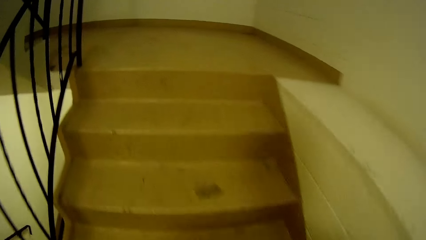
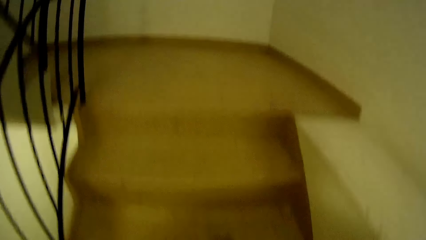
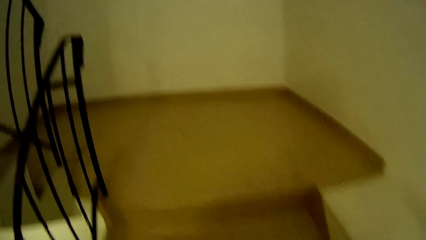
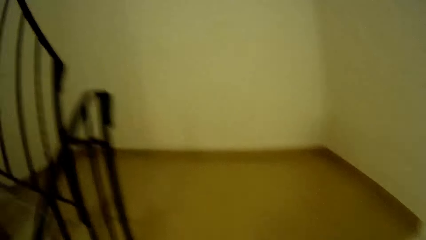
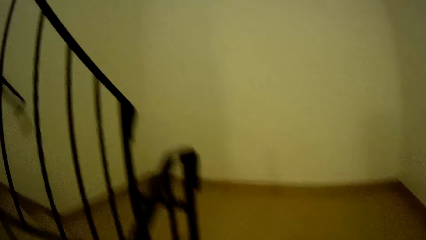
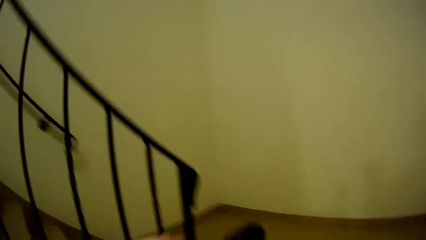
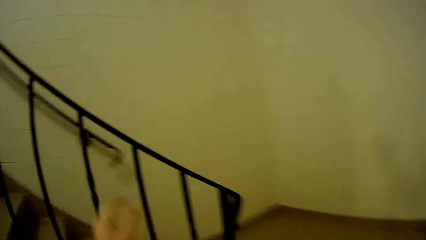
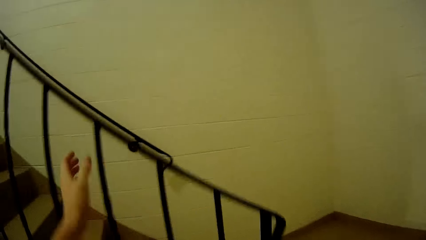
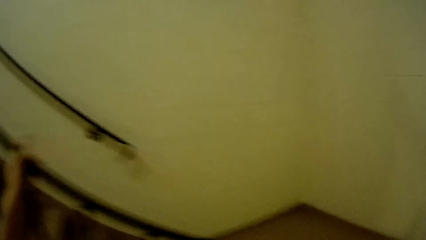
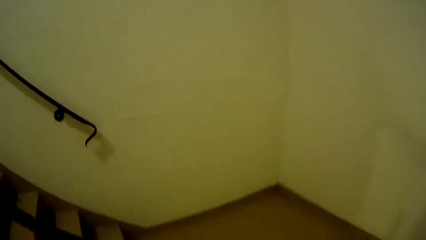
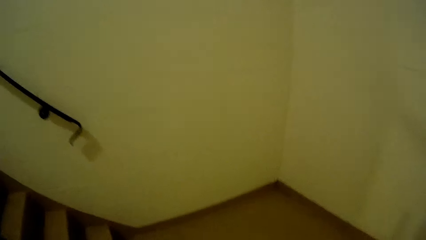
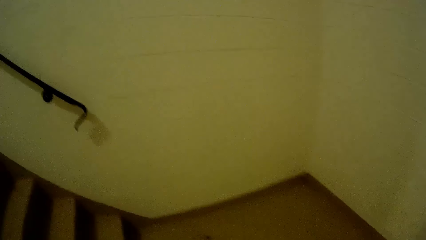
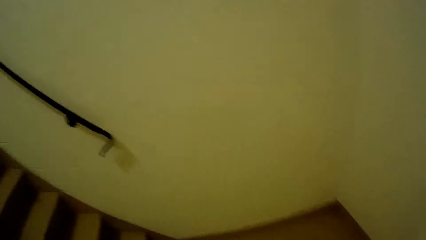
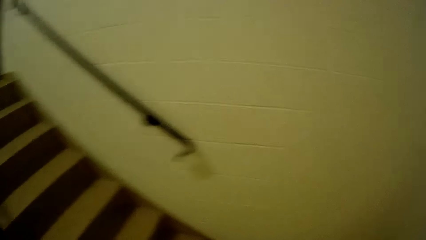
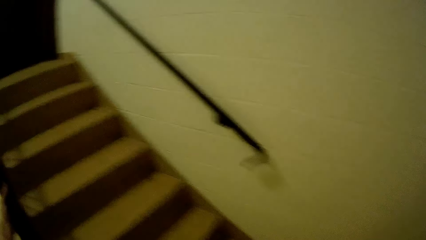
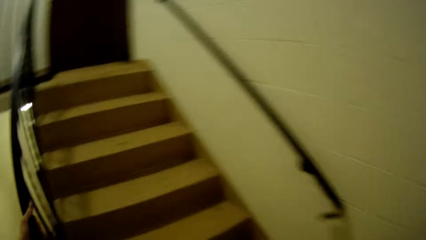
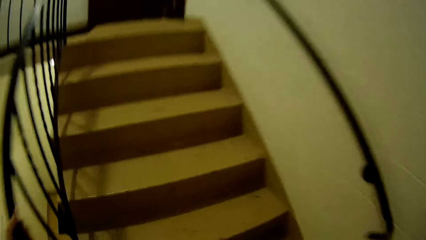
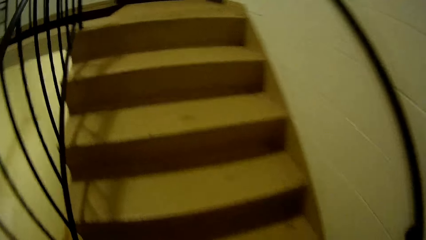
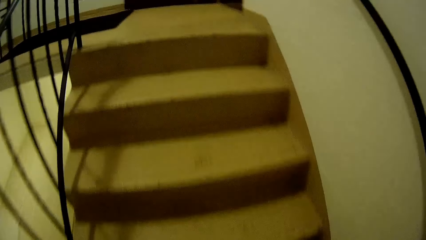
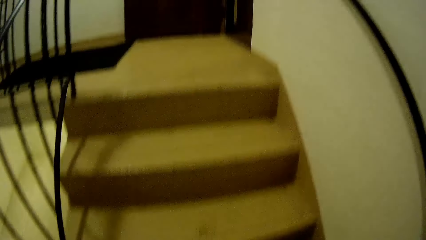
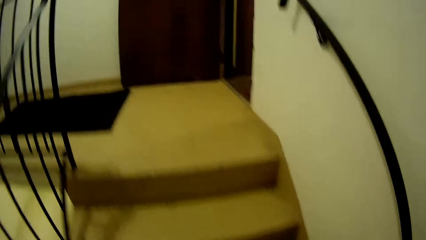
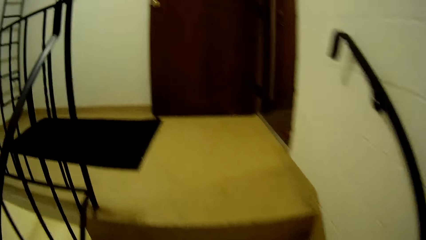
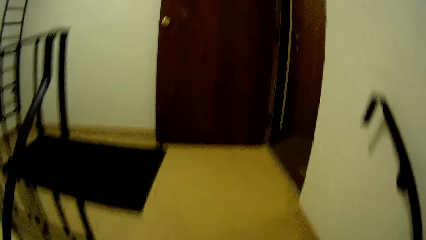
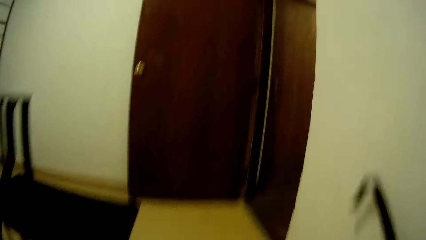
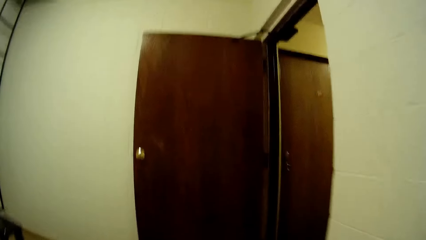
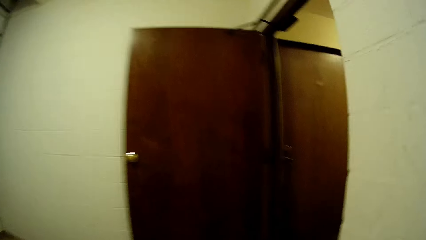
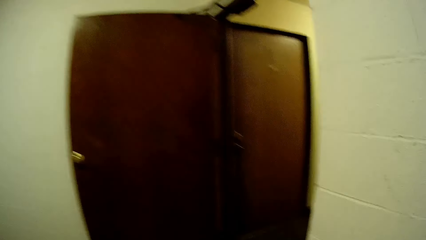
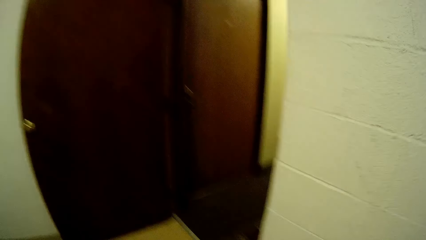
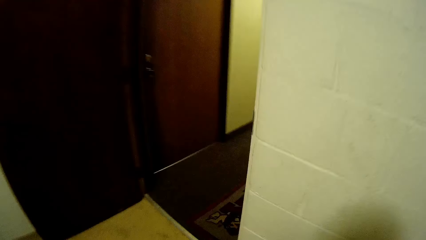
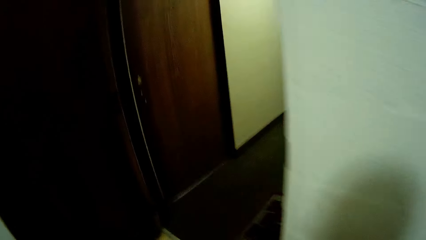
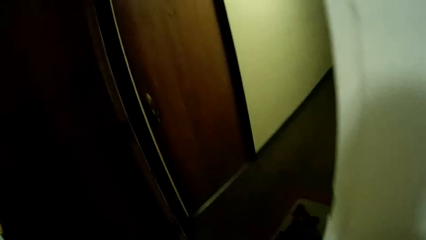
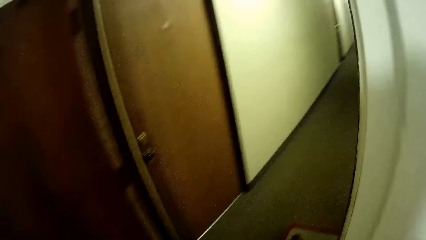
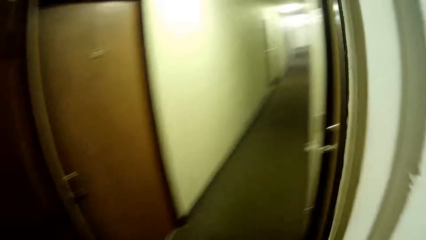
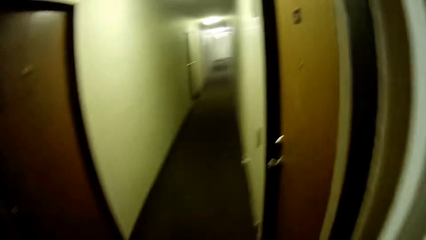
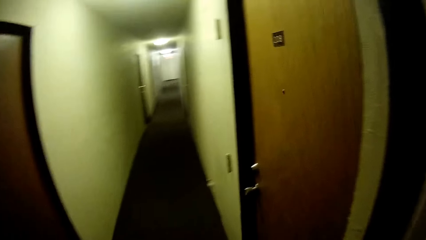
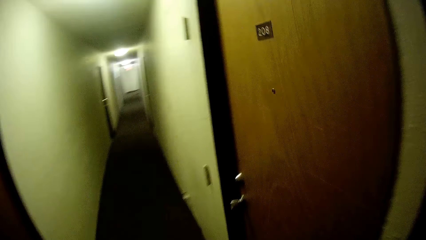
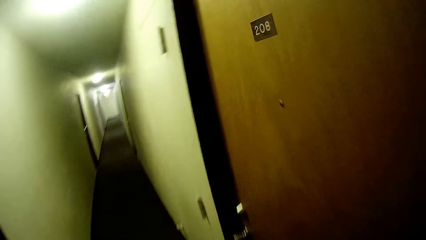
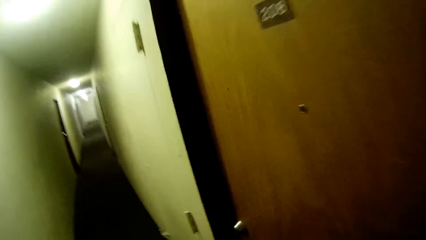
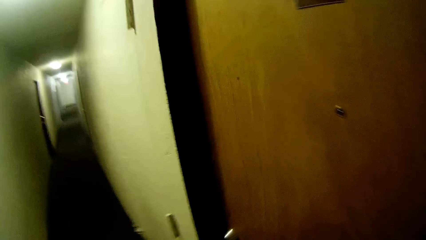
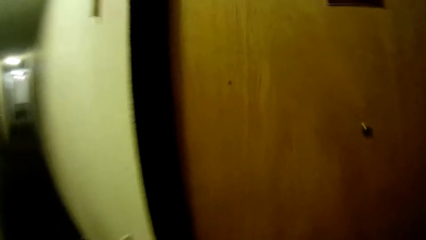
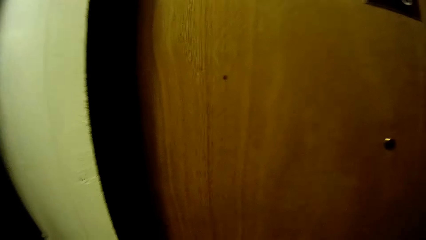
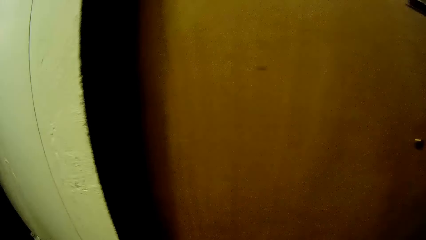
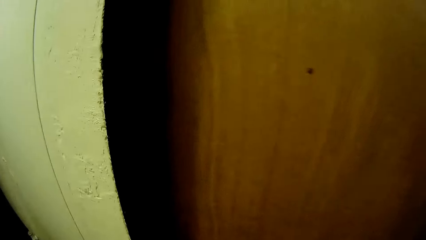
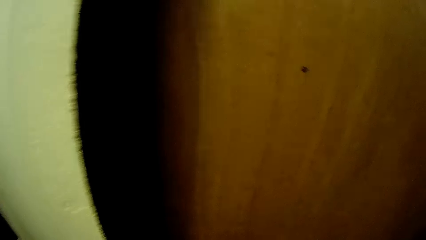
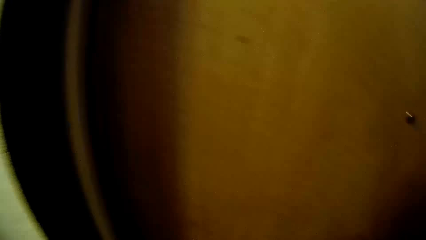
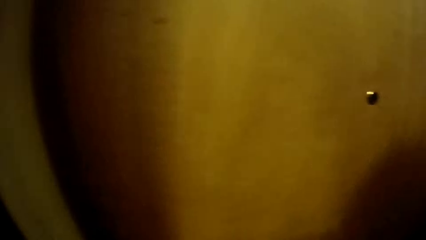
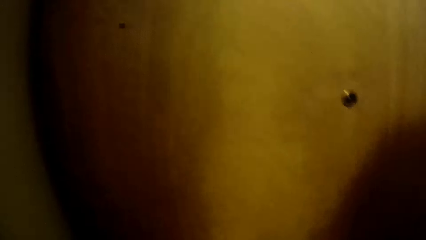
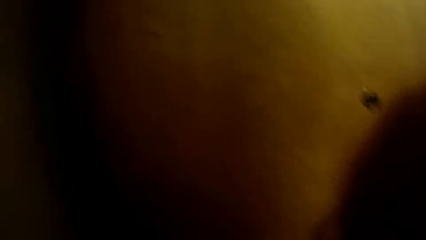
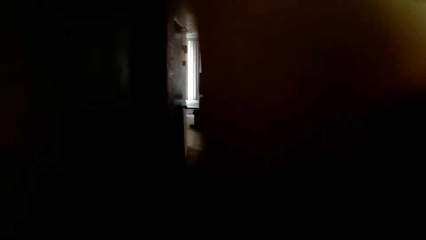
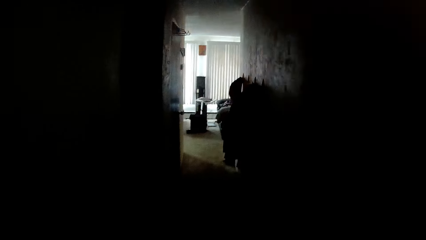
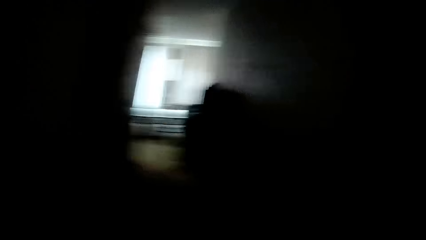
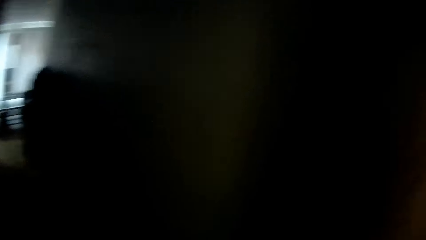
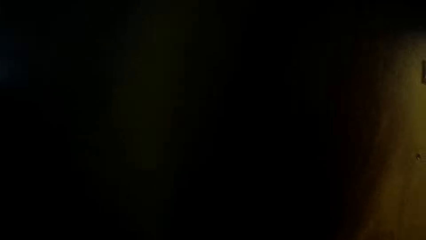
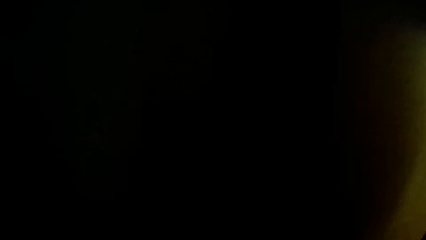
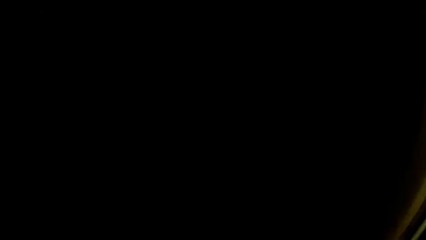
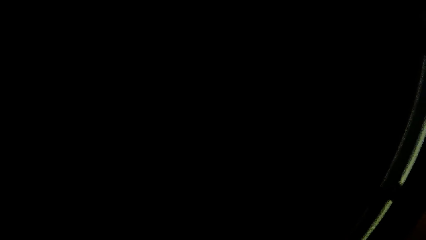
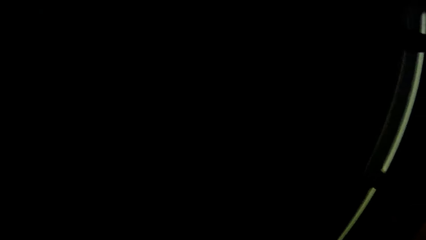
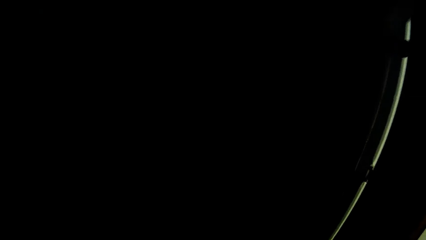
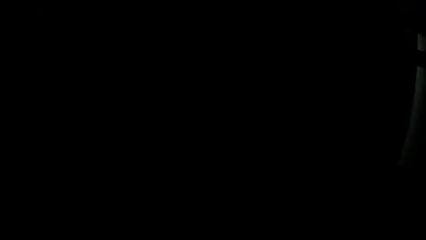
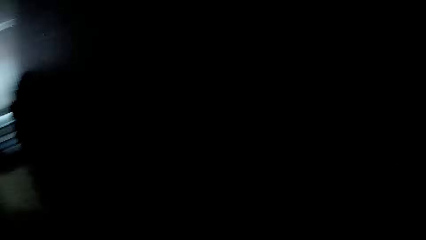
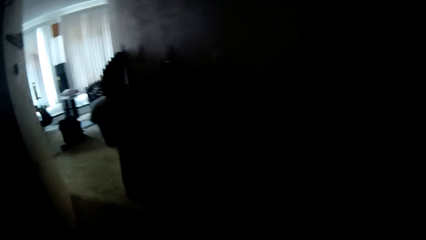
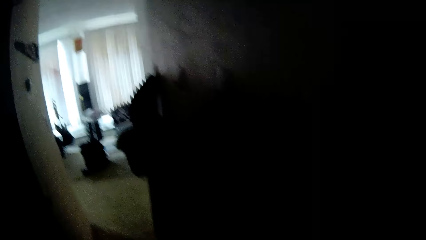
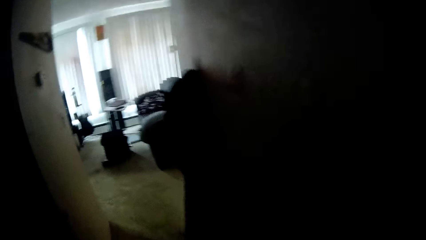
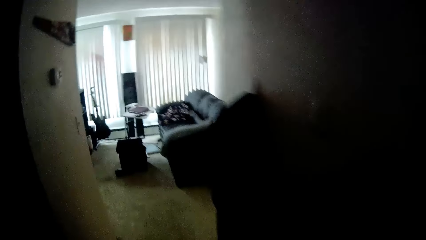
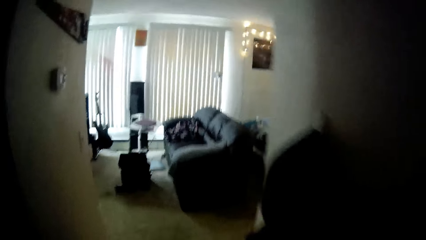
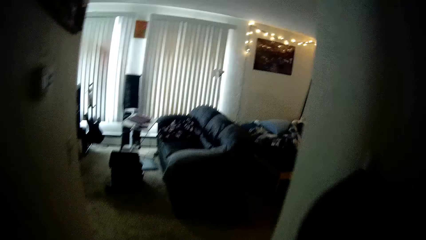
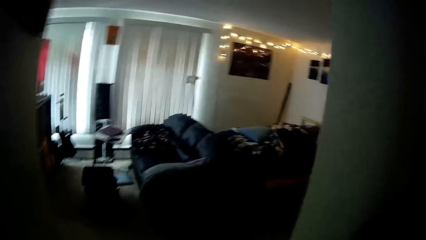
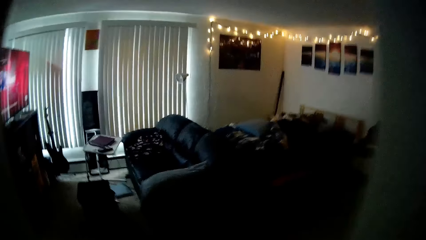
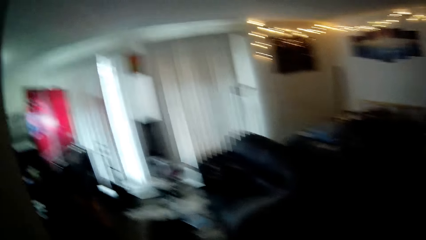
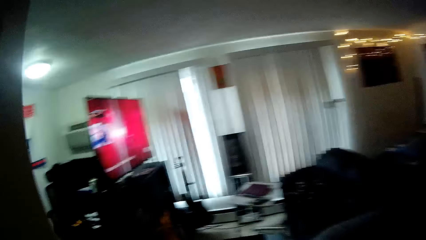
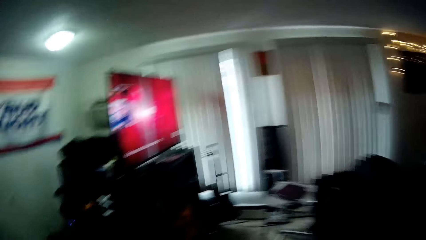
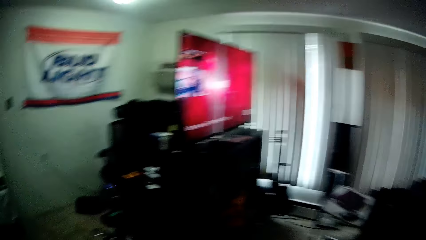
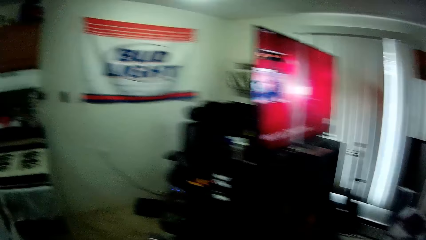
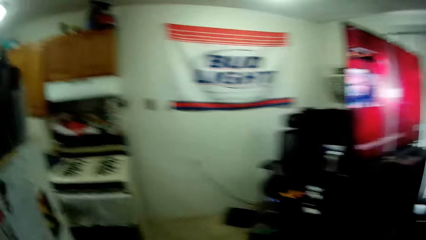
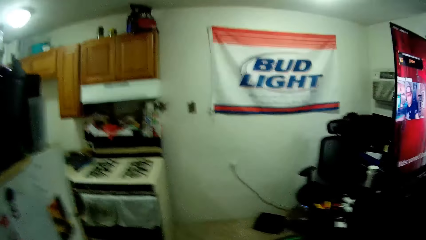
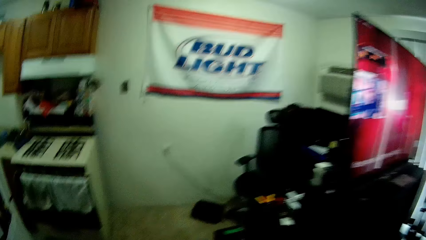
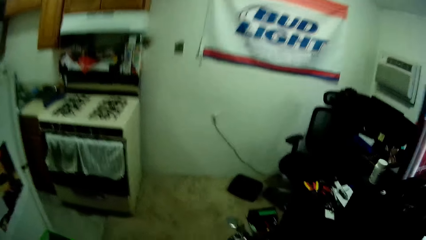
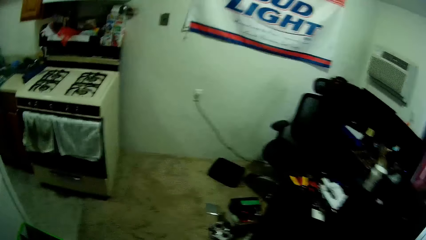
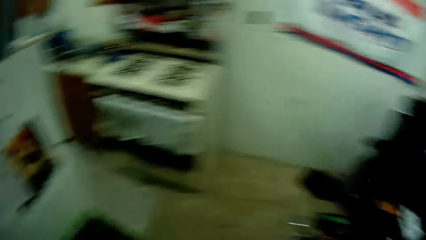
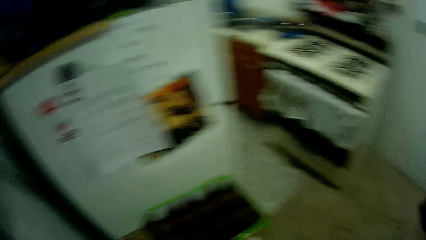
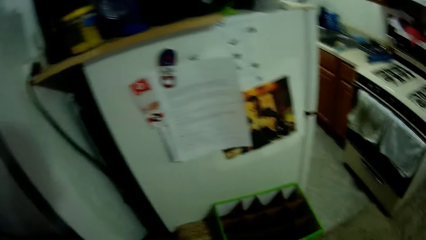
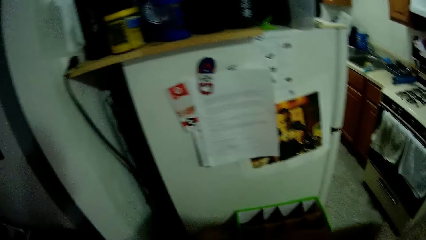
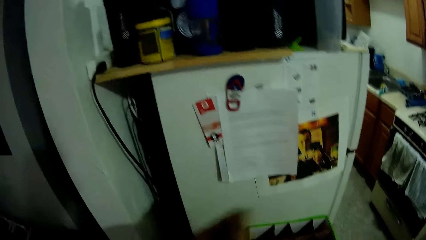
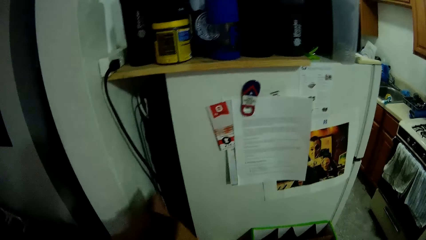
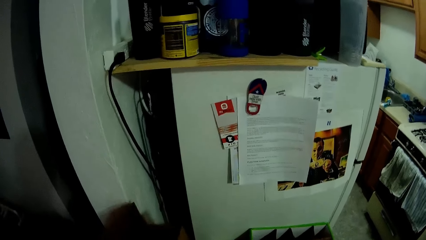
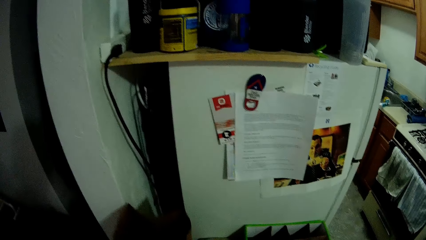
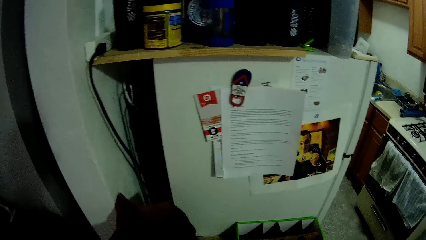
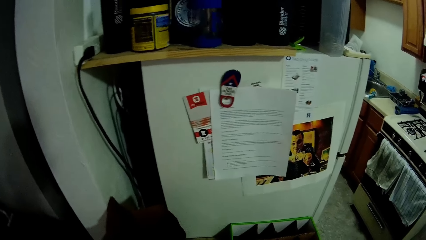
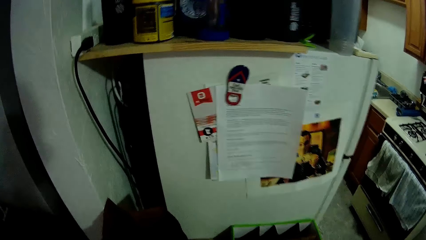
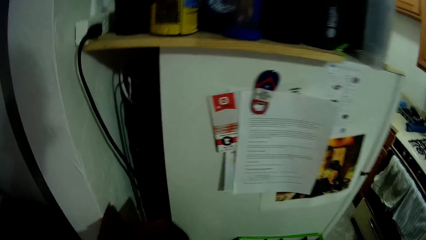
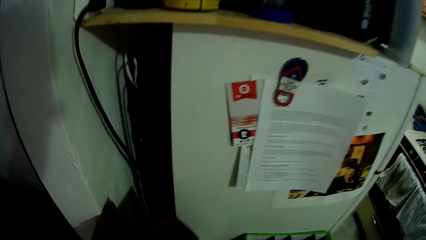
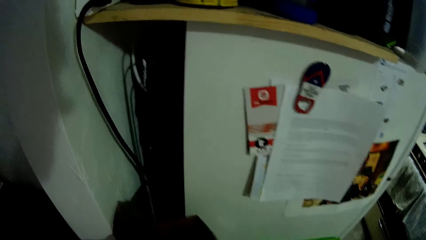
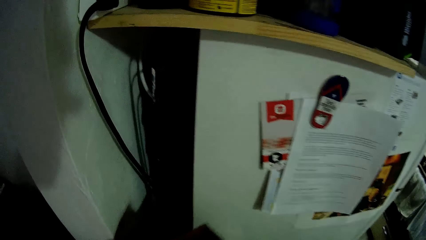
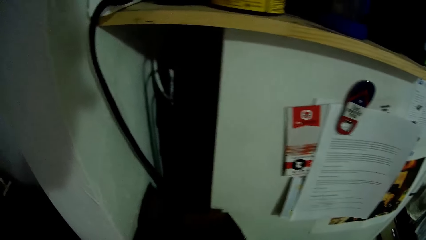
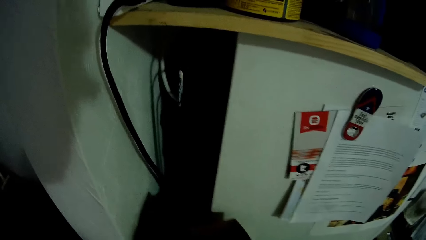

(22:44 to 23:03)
The camera wearer opens the door. They walk into the apartment. They head to the living room.
